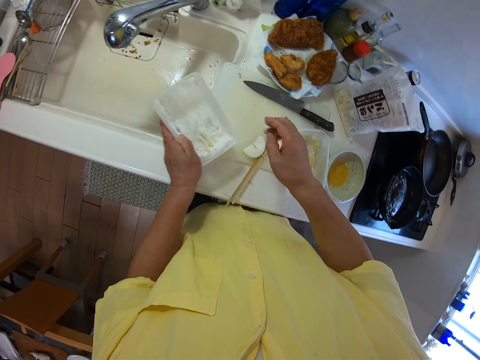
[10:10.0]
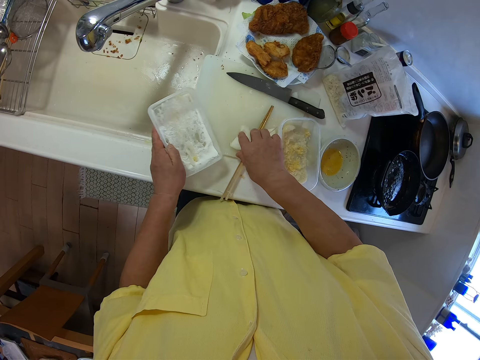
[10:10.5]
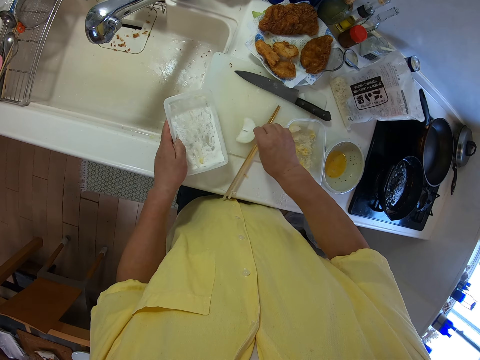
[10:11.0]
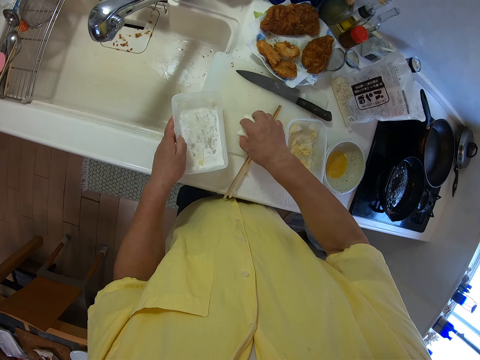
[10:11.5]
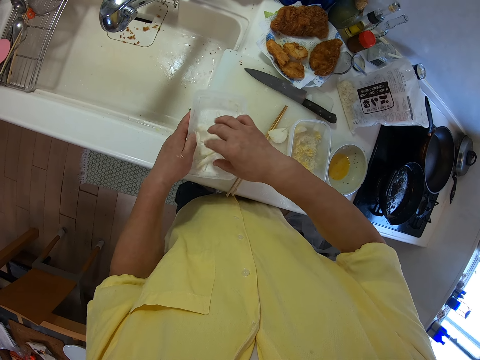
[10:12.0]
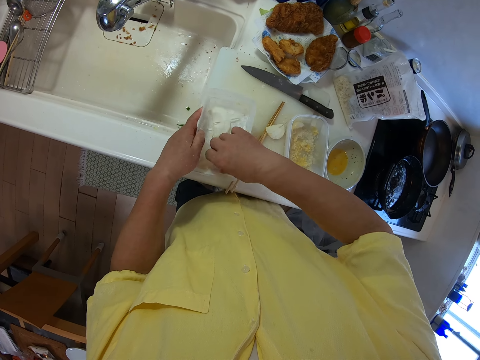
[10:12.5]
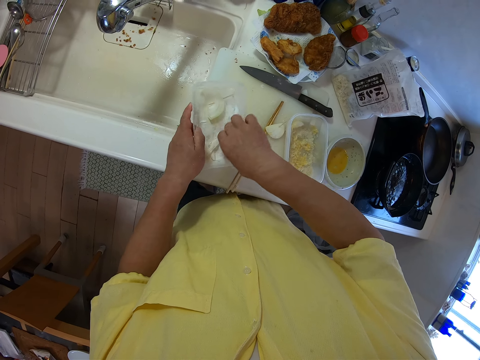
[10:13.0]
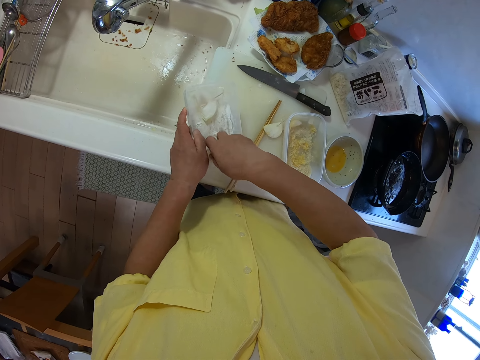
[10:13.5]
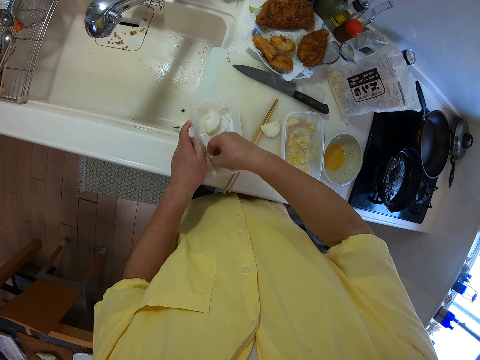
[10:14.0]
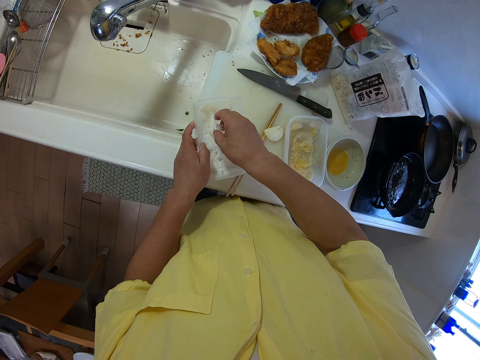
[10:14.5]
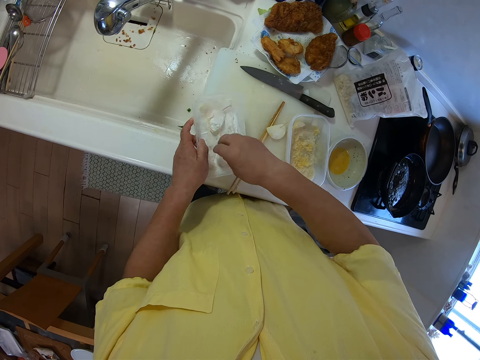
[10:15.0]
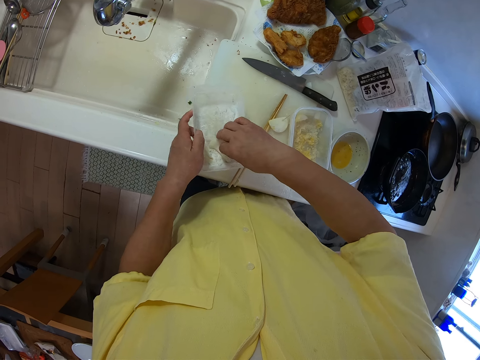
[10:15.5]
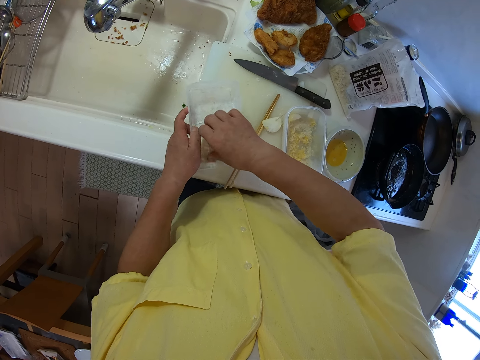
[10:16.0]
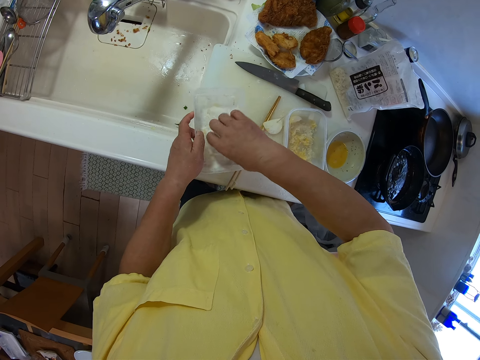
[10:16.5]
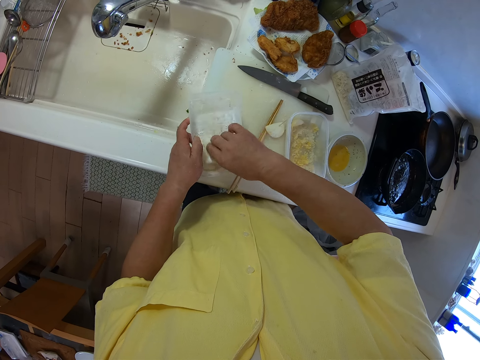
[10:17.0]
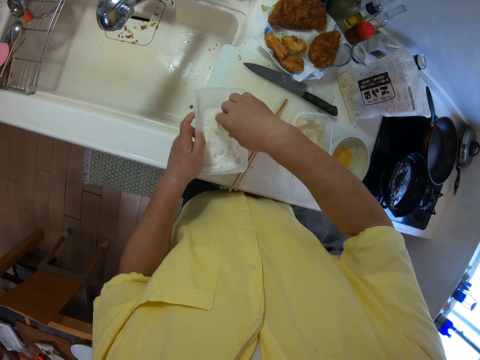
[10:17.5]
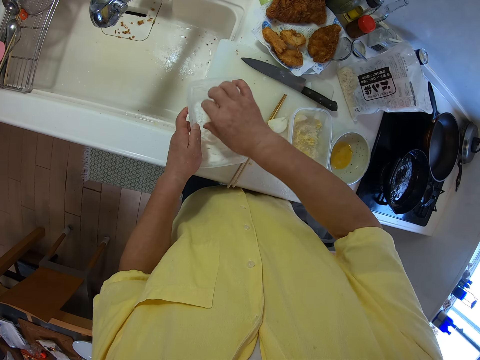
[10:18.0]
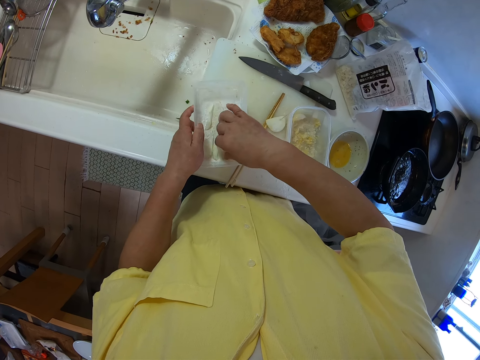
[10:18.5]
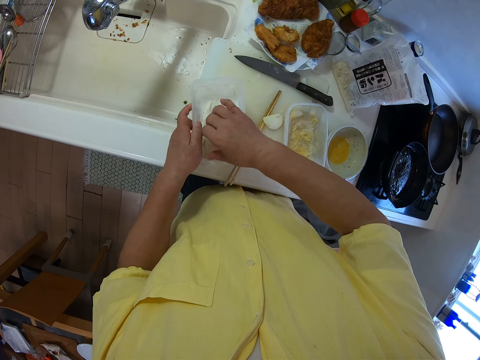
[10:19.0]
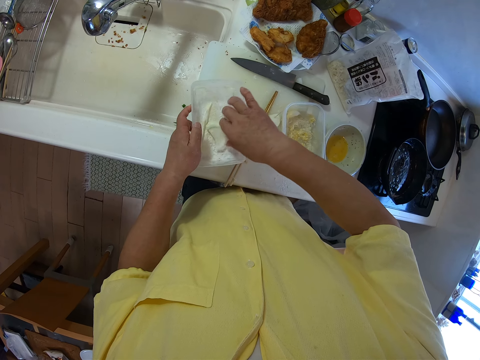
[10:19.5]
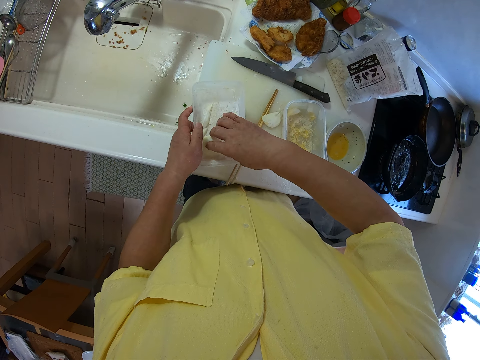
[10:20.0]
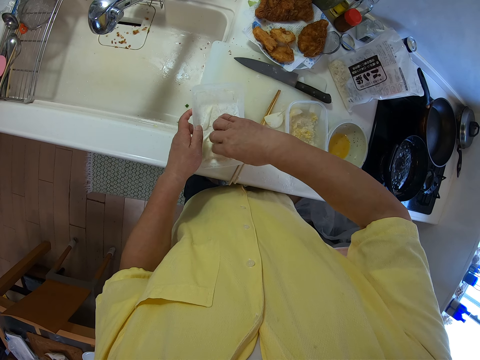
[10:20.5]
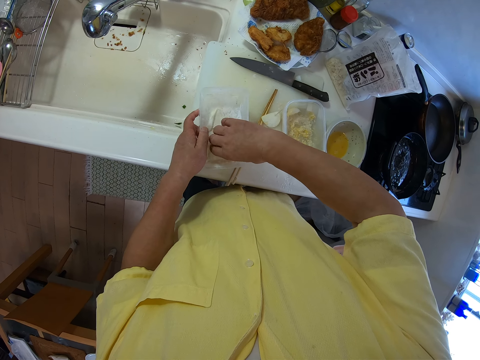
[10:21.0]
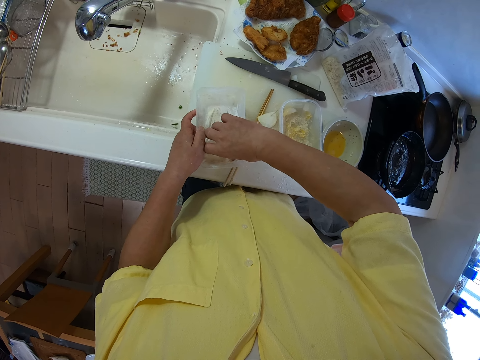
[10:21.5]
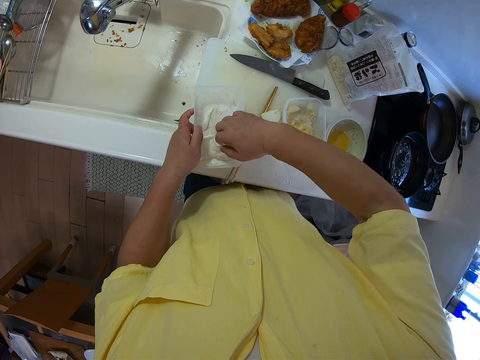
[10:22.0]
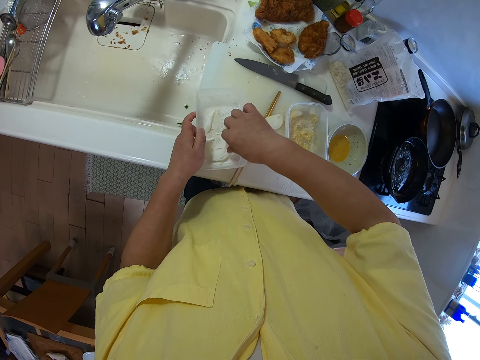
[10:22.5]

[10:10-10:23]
The camera wearer picks up a slice of vegetable from the table with his right hand. He rubs the slice of vegetable with flour in the plate with his right hand.

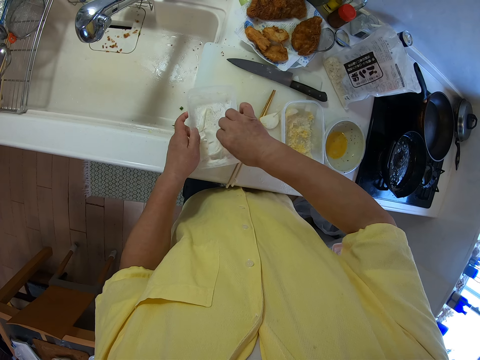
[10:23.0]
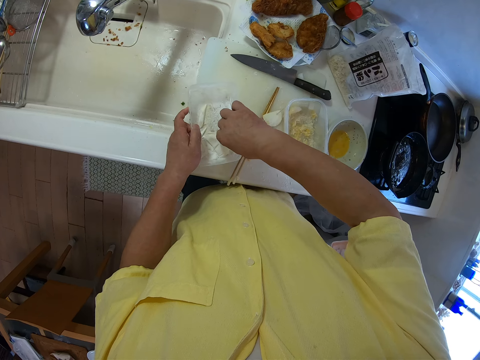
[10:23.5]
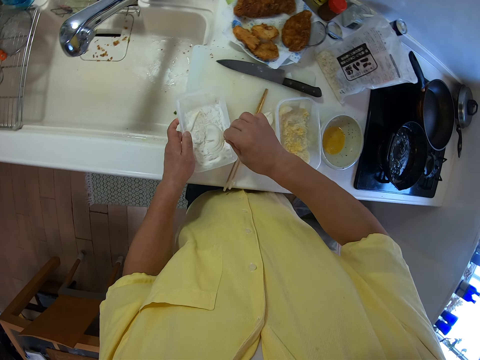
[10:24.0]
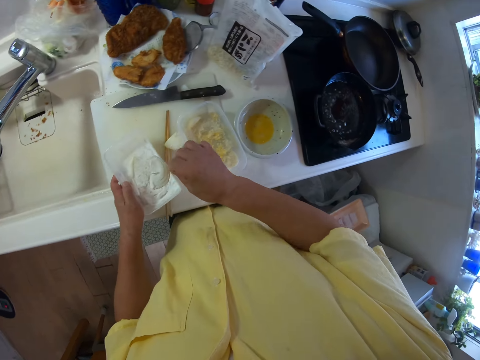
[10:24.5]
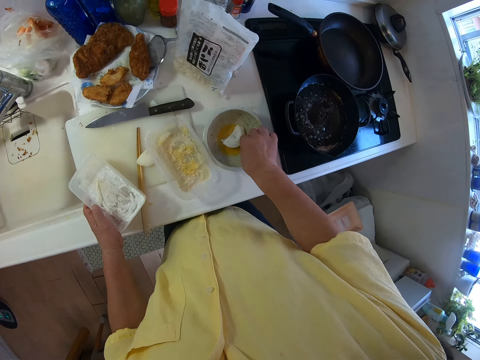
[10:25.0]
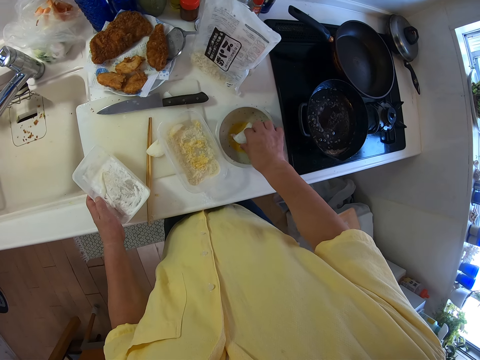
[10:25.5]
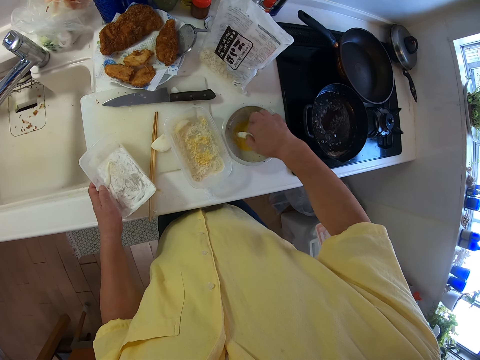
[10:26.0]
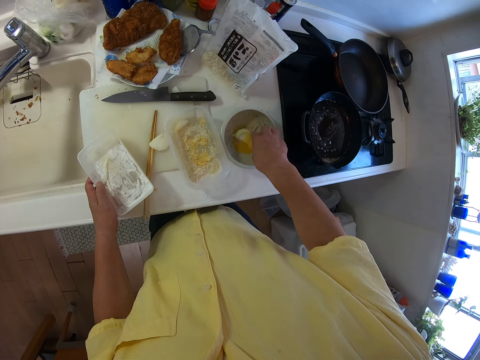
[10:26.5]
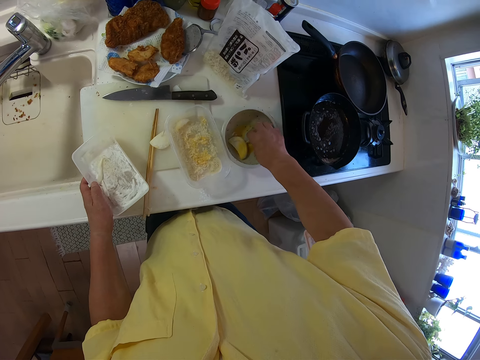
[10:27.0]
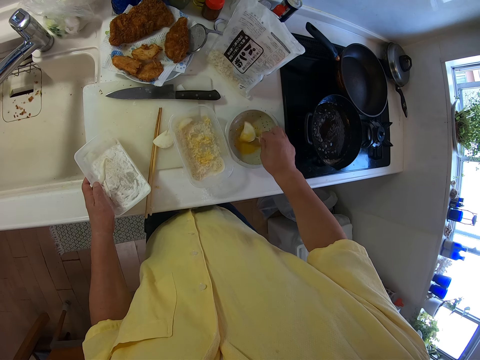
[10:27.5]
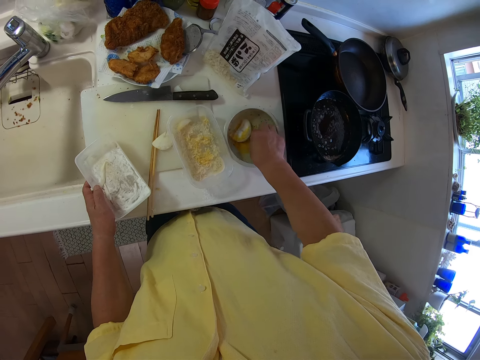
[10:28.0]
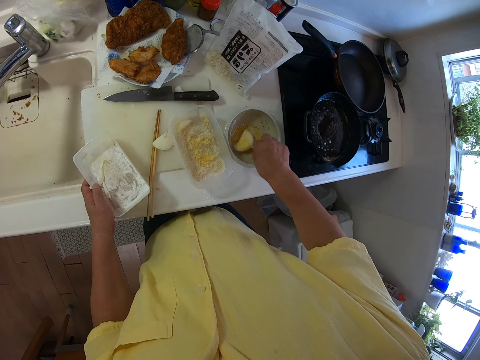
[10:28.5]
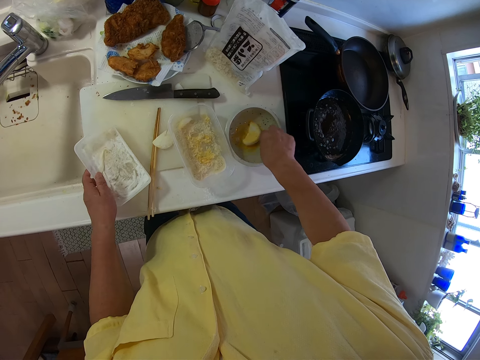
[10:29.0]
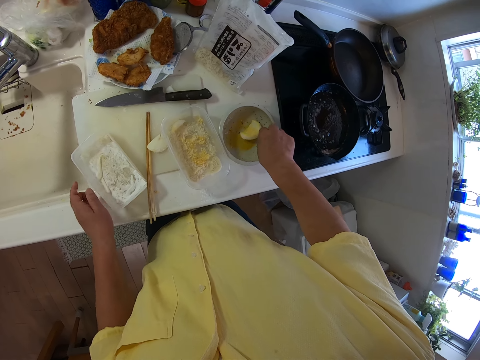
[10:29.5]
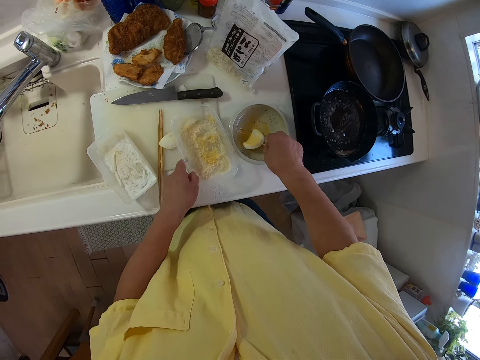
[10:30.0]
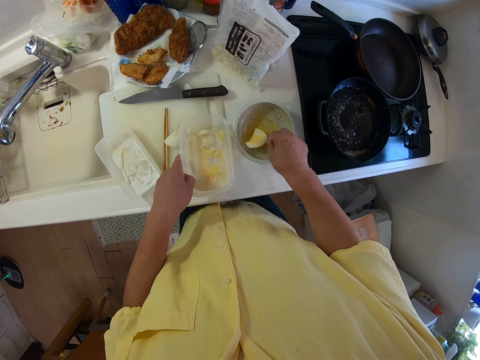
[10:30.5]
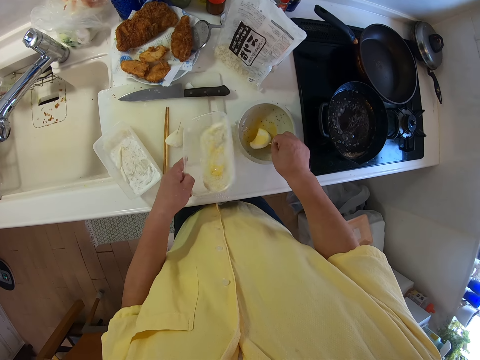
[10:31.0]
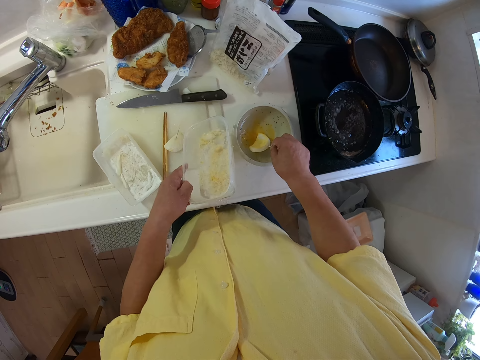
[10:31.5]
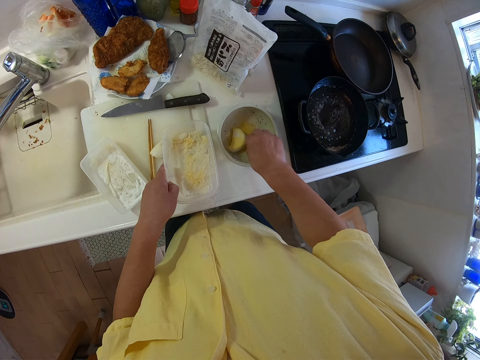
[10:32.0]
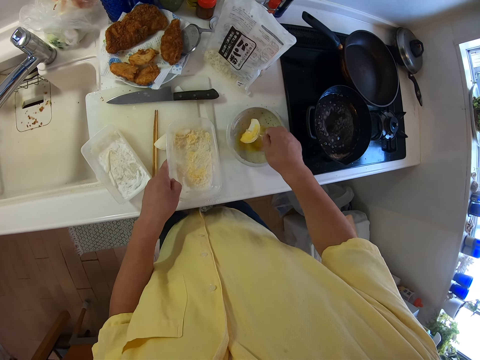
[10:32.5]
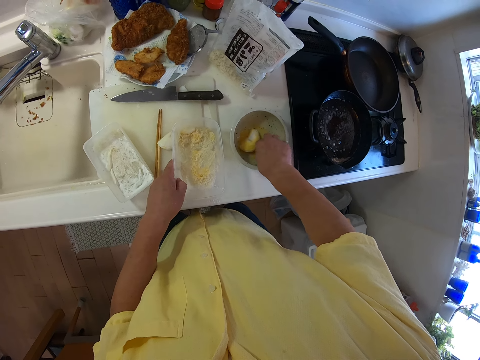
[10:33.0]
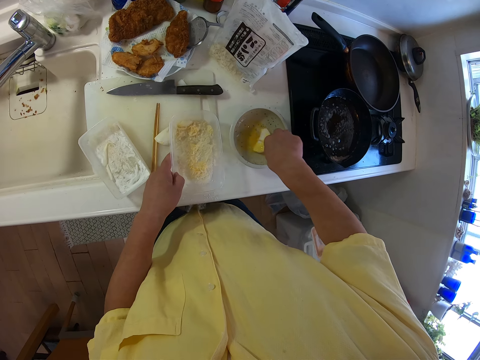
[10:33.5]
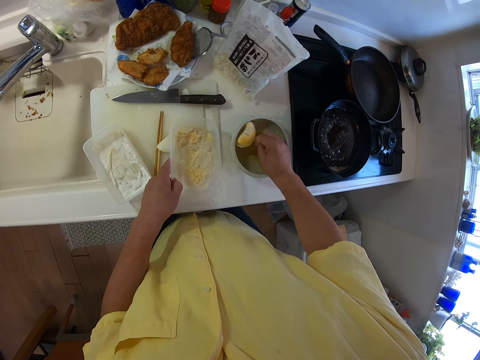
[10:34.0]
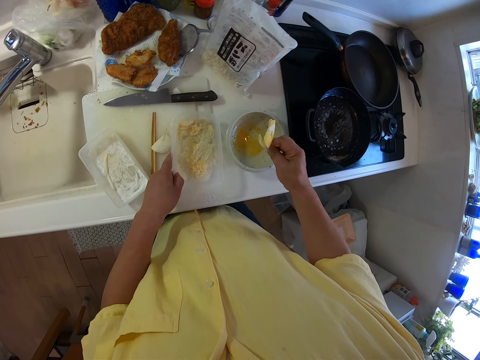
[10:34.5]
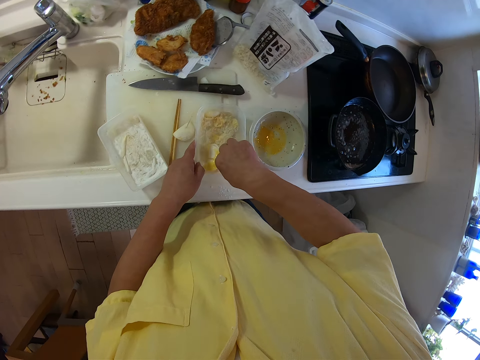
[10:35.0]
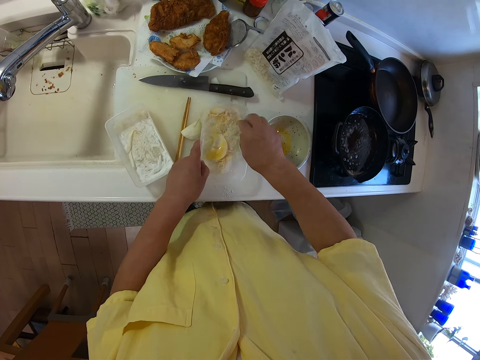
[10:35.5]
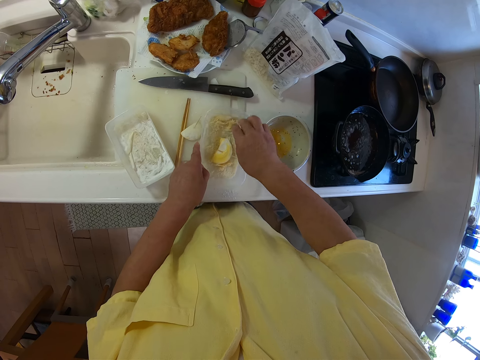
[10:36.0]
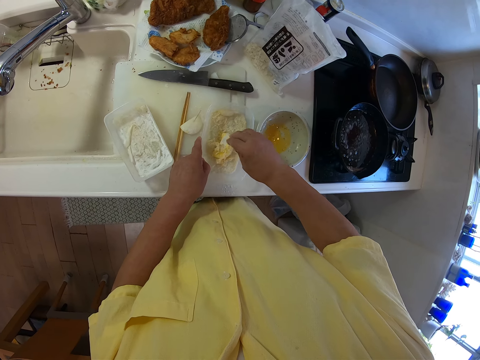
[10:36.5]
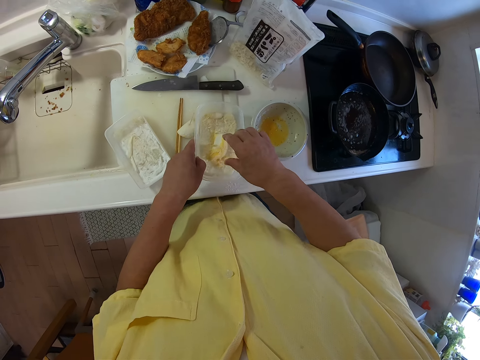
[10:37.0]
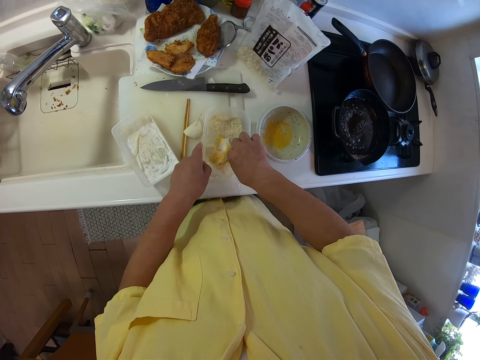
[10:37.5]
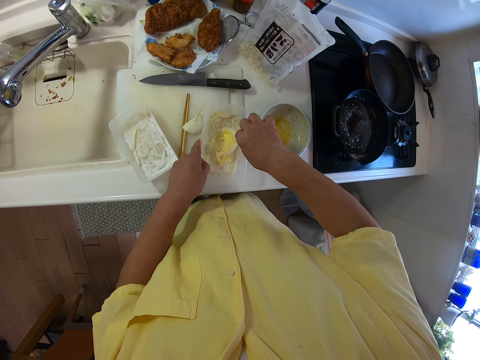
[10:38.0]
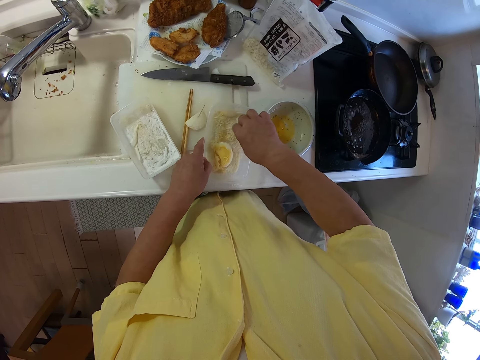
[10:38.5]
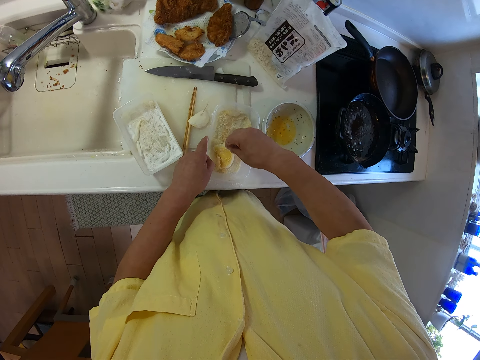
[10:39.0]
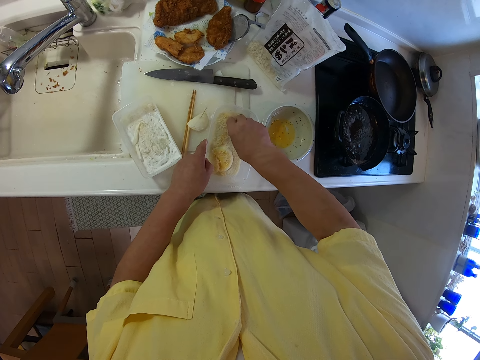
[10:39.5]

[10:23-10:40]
The camera wearer rubs the slice of vegetable with sauce in a bowl on the table with his right hand. He puts the cutlet in the egg and turns the cutlet in the egg. He puts down the dish. He takes the dish. He holds a plate on the table with his left hand. He taps the dish on the kitchen counter. He turns the cutlet in the egg. He rubs the slice of vegetable with flour in the plate with his right hand.
